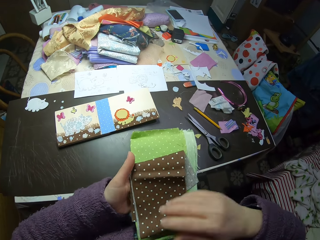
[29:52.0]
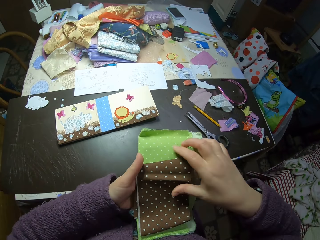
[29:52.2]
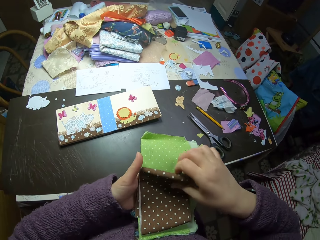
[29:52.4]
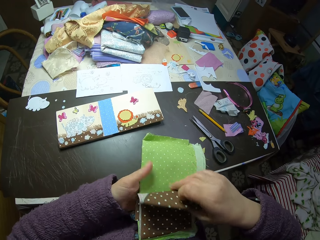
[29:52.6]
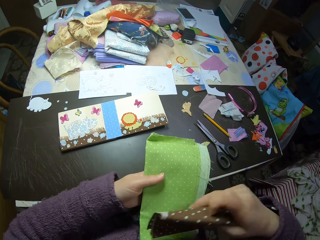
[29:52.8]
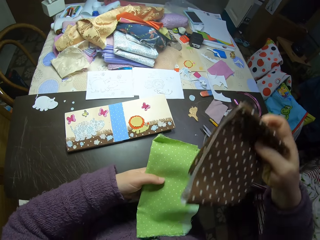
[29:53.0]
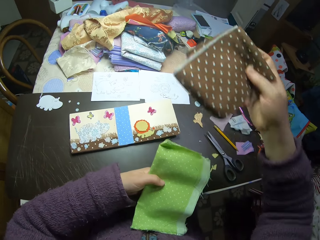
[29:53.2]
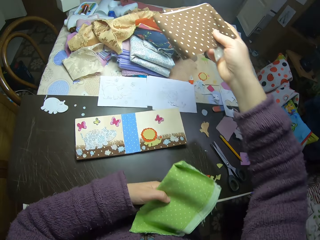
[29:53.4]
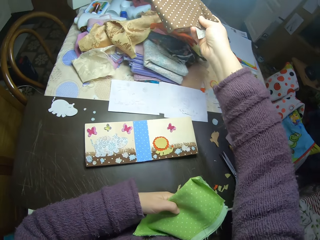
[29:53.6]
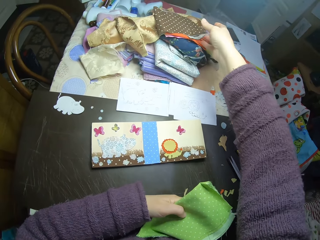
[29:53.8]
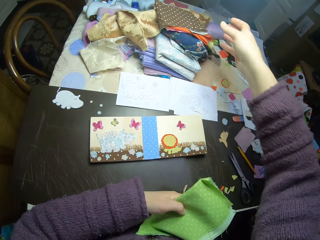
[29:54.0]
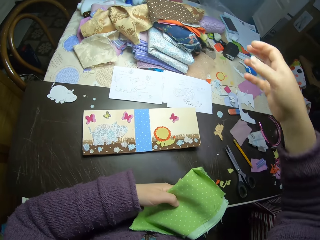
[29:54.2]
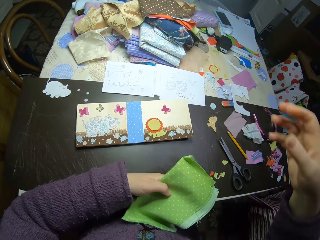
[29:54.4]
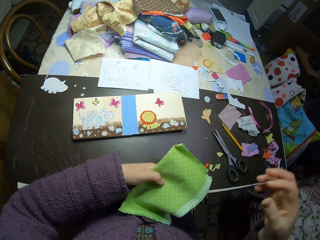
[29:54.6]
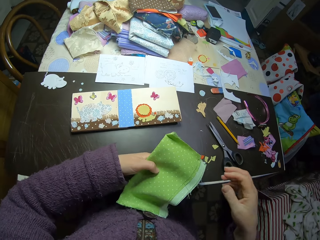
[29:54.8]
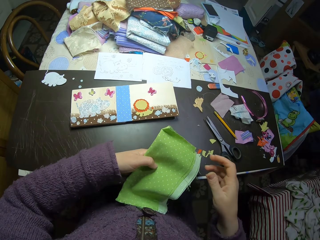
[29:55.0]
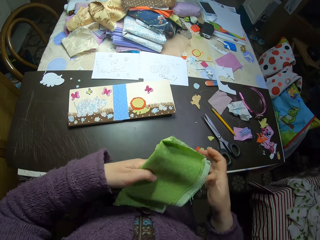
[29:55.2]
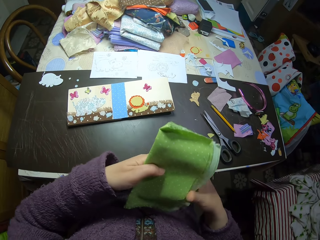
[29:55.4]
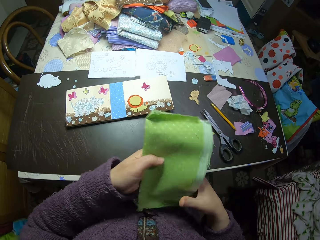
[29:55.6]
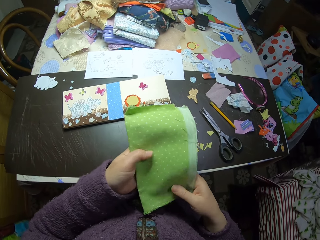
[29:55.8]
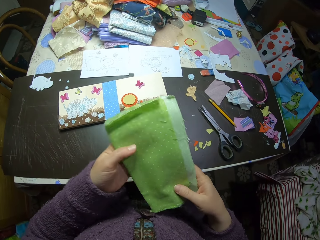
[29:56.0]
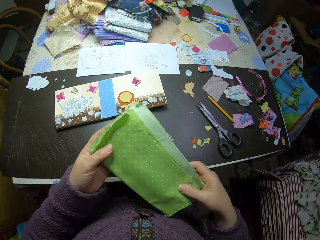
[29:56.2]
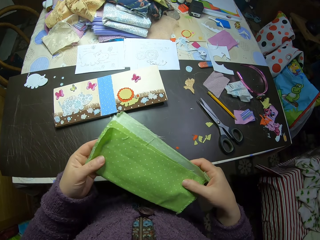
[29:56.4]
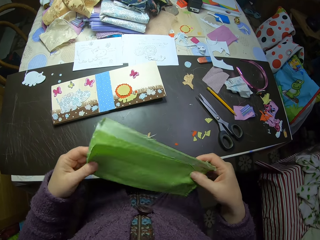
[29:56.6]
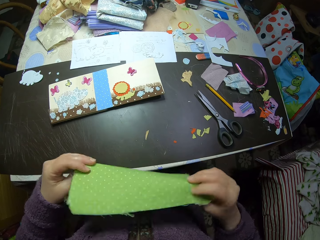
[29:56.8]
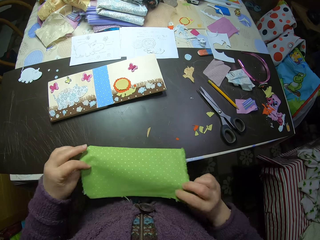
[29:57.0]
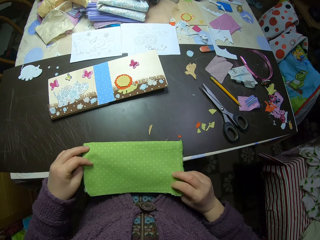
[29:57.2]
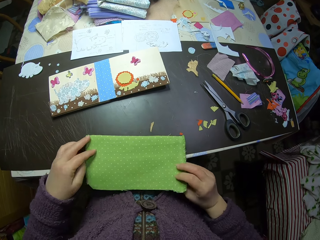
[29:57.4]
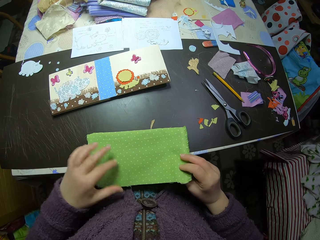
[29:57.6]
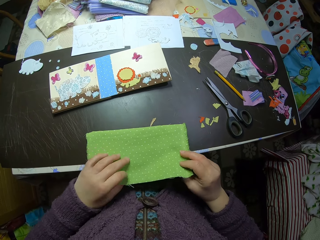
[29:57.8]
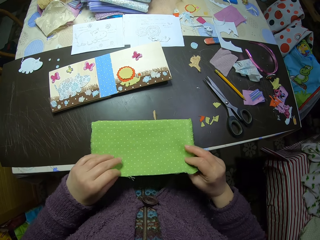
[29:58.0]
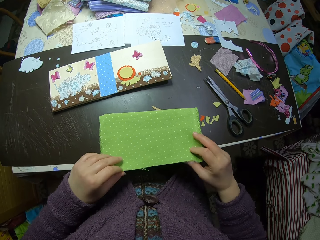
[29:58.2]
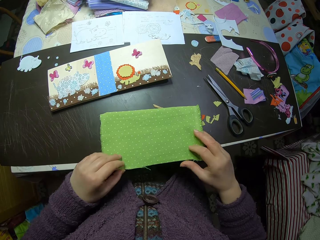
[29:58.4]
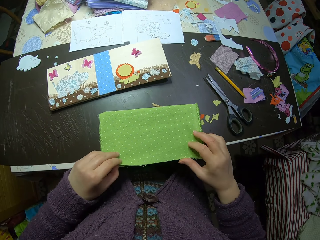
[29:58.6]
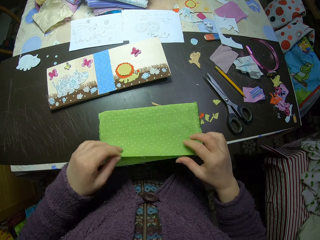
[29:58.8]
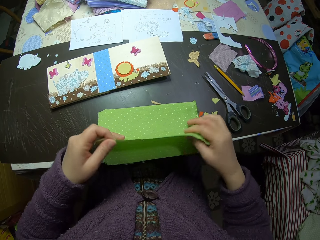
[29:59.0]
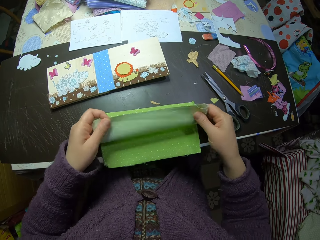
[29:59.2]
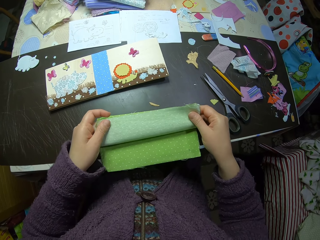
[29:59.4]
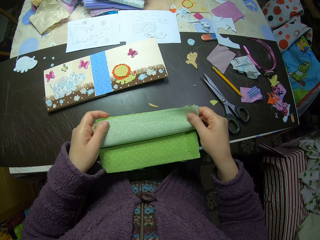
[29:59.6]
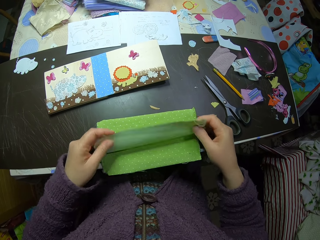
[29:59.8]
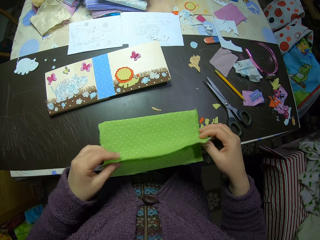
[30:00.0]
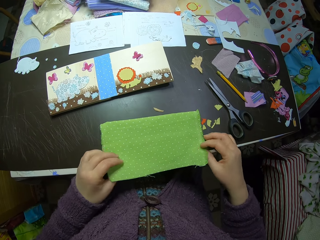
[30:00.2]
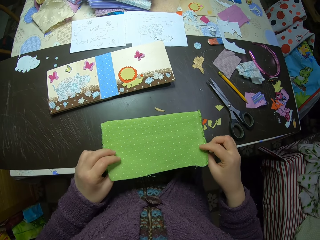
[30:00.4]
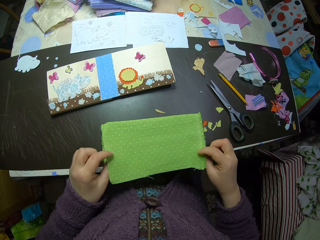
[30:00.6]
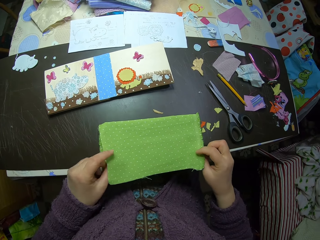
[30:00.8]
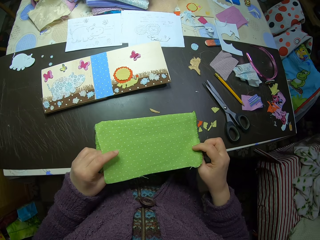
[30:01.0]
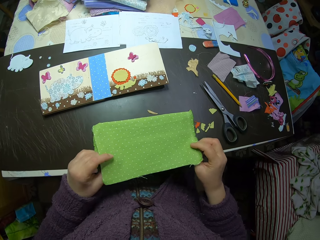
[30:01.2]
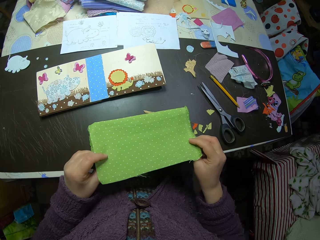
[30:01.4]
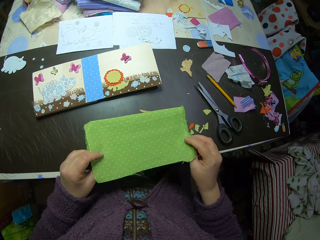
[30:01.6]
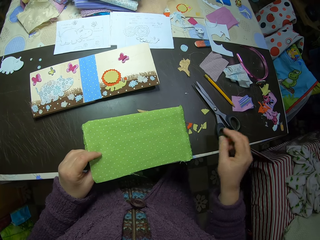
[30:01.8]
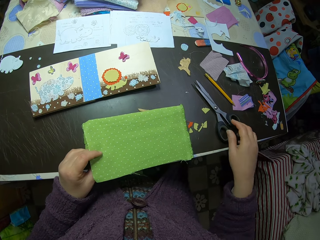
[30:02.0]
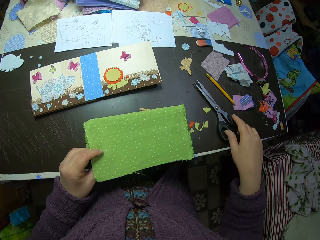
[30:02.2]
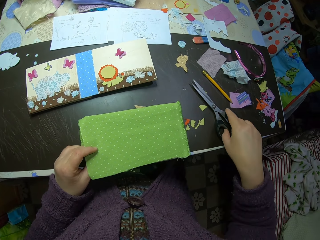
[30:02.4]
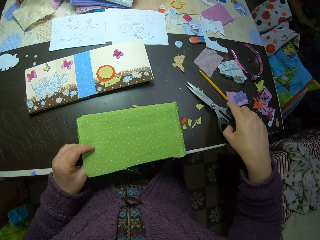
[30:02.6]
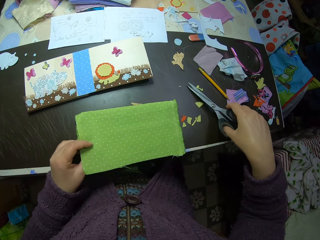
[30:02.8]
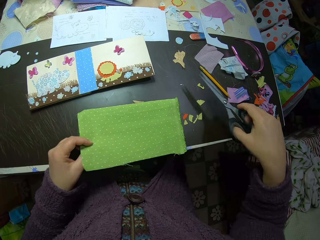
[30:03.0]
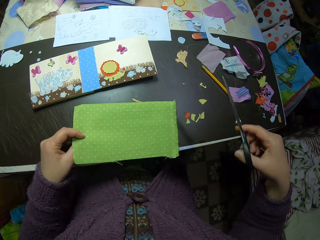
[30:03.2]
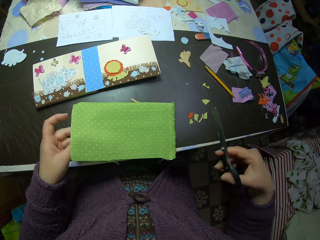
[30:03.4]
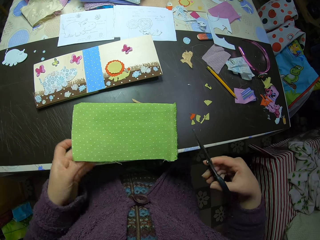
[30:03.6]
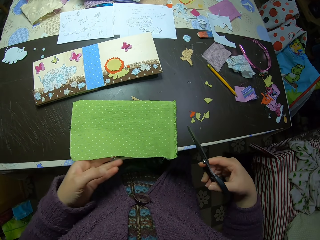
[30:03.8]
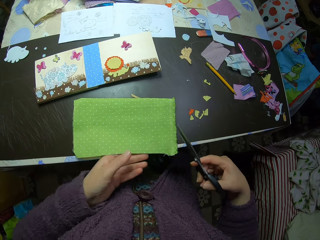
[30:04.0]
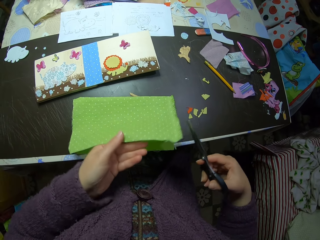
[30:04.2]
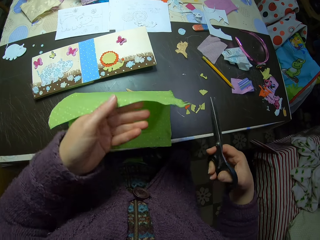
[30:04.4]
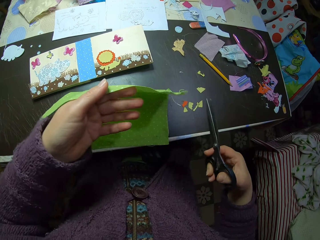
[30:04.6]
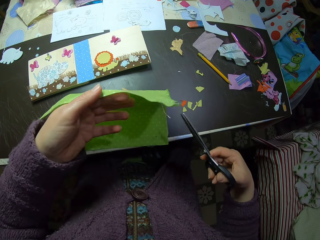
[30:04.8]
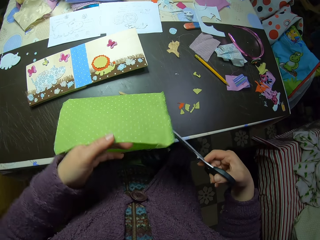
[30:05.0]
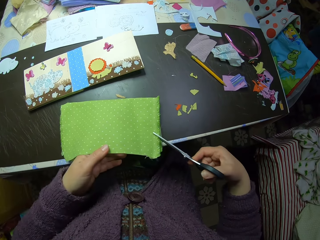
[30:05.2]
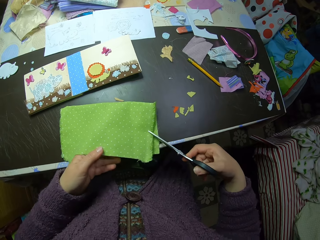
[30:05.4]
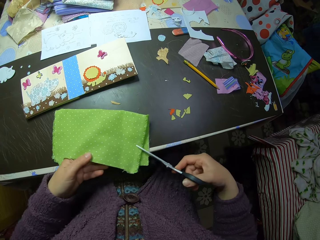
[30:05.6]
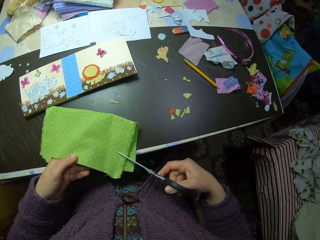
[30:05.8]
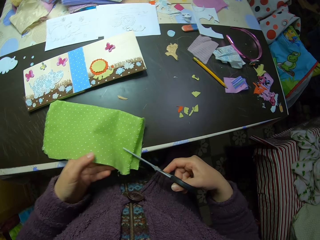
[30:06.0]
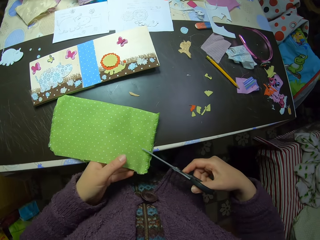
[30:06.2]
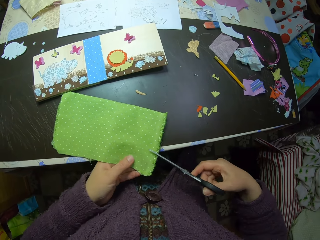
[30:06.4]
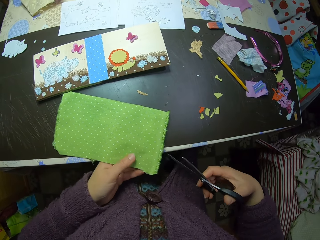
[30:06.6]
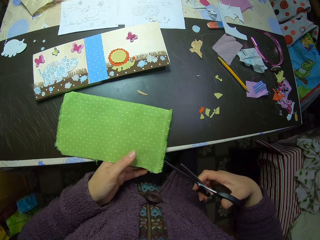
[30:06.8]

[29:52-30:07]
The camera wearer holds the piece of cloth. She picks up the piece of cloth. She puts back one of the fabrics on the heap of fabrics on the table. She holds the piece of cloth. She scrutinizes the fabric in her hands. She puts the piece of cloth on the table. She folds the piece of cloth. She holds the piece of cloth. She picks up the scissors on the table with her right hand. She adjusts the fabric. She lifts up the piece of cloth. She holds the piece of cloth.

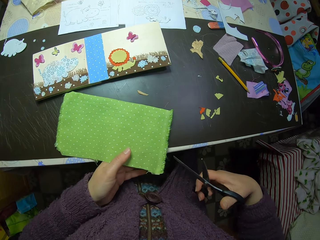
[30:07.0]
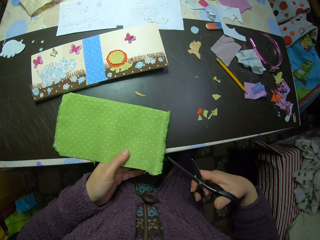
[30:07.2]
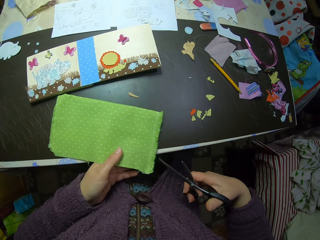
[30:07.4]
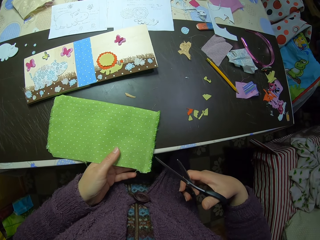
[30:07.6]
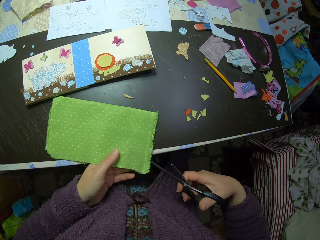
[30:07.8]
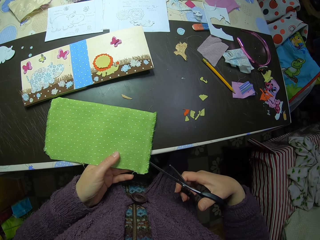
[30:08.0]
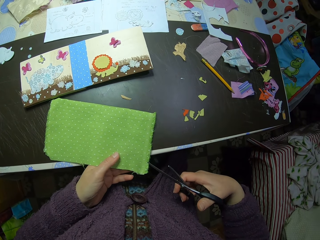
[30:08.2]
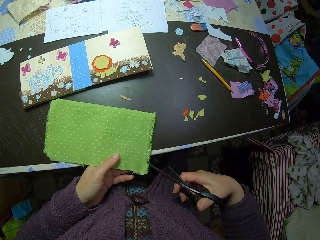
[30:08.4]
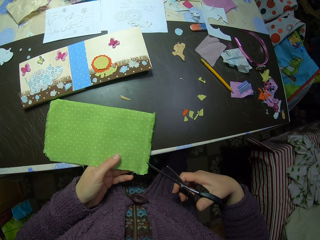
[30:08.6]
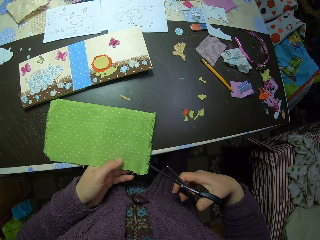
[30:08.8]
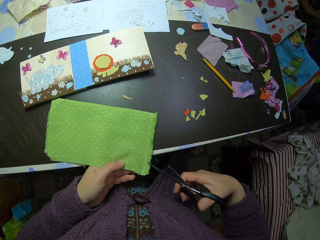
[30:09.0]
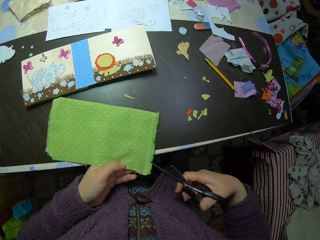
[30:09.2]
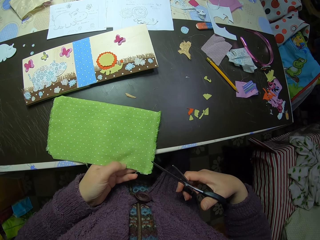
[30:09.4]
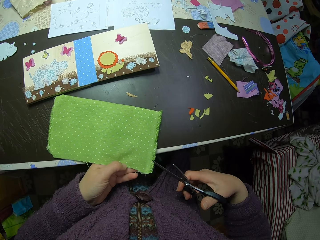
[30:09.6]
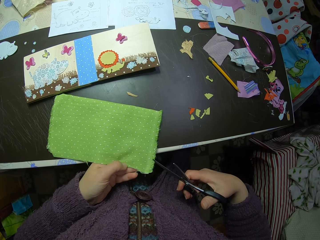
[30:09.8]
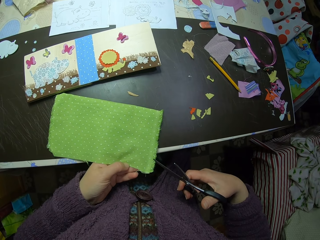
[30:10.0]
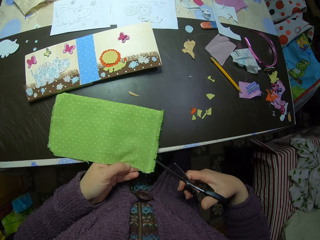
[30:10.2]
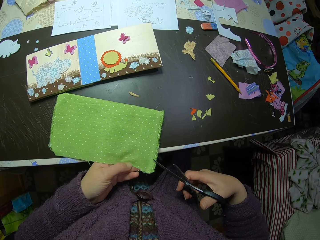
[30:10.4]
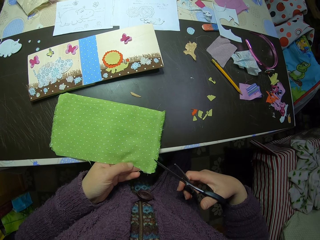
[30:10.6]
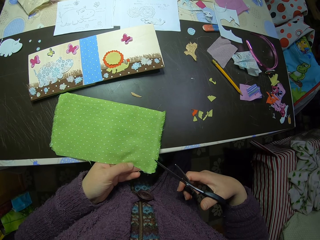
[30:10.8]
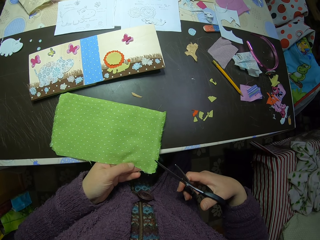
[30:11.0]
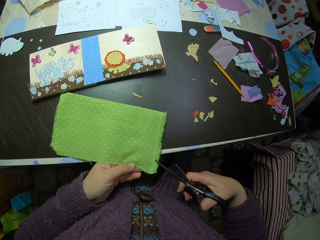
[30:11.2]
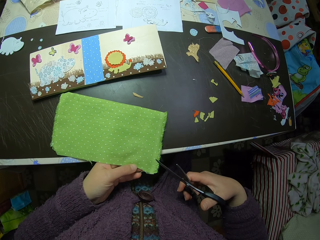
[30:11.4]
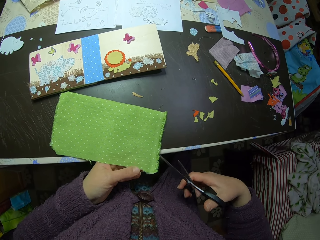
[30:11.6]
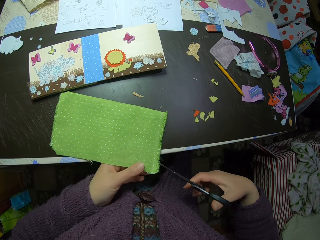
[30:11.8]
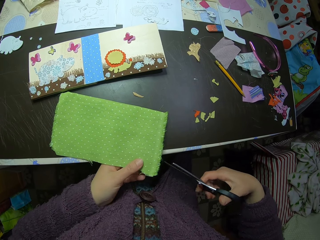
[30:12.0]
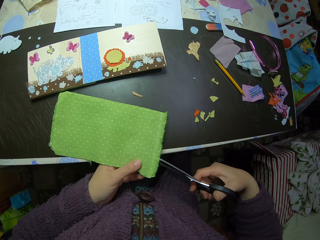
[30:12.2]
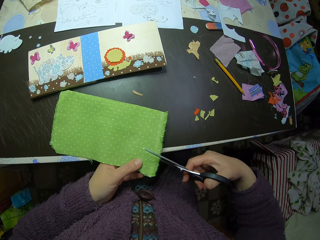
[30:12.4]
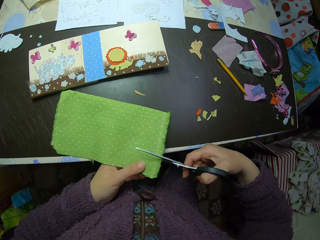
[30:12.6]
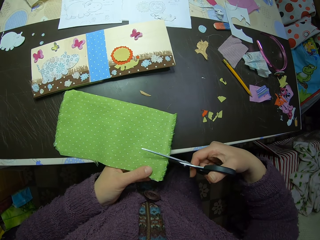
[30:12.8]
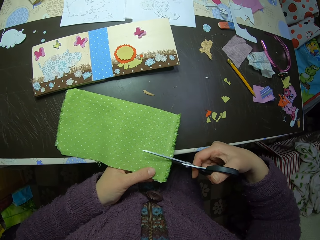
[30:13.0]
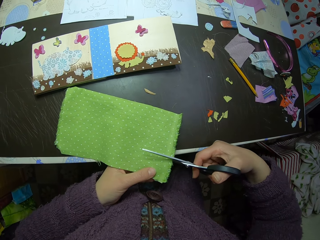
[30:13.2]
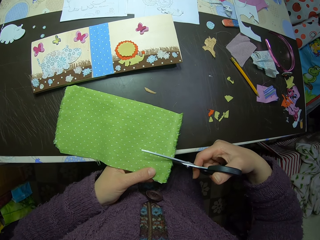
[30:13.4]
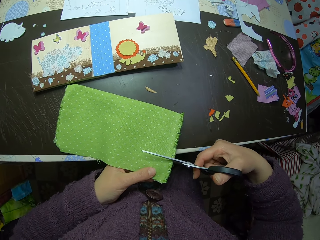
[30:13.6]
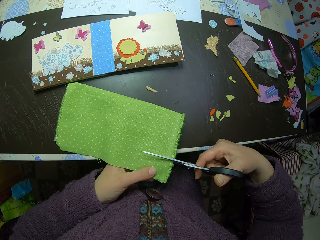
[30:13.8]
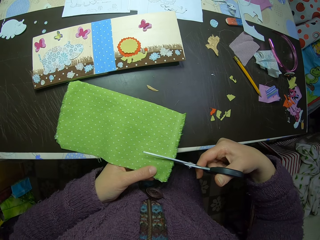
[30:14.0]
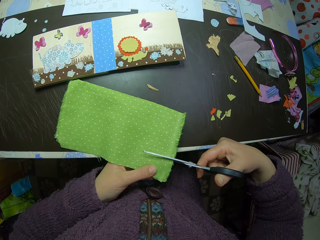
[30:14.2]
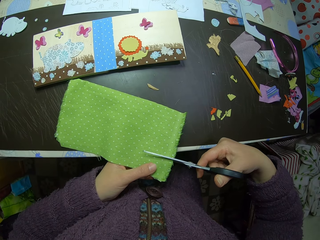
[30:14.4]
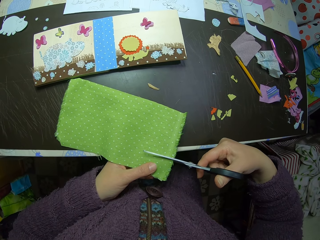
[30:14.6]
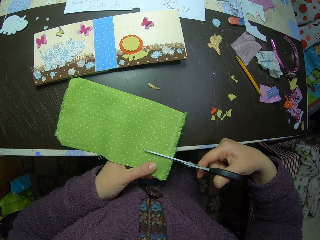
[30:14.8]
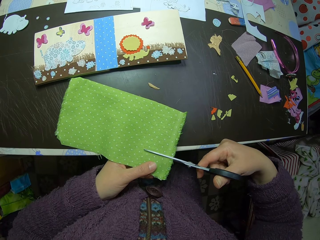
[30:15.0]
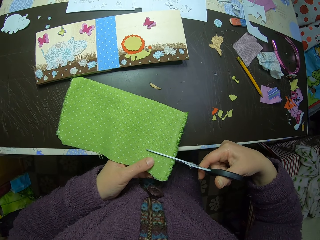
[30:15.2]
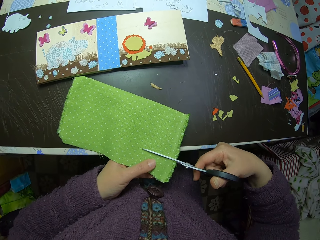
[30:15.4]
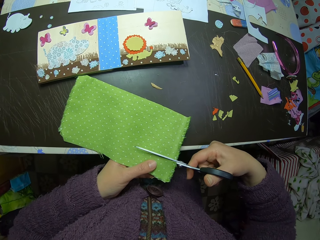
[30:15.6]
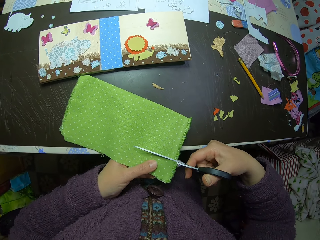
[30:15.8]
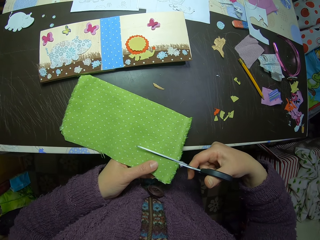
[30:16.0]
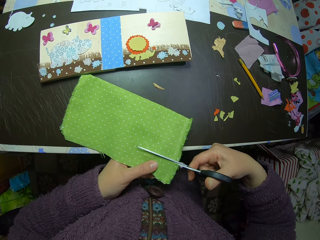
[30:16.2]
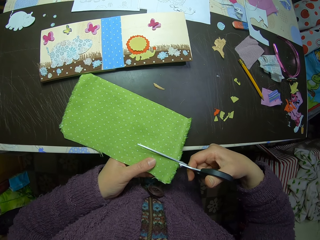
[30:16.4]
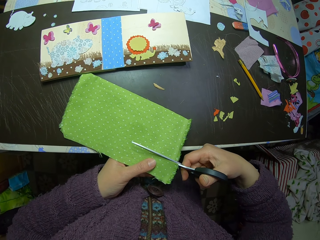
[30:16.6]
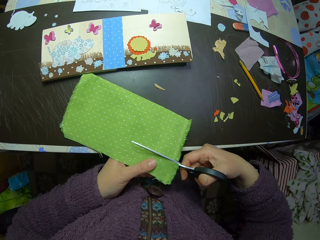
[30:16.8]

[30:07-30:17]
The camera wearer cuts the piece of cloth with a pair of scissors.
